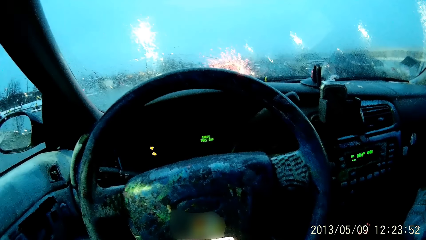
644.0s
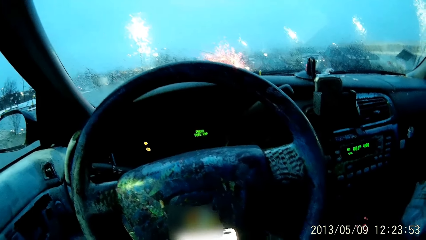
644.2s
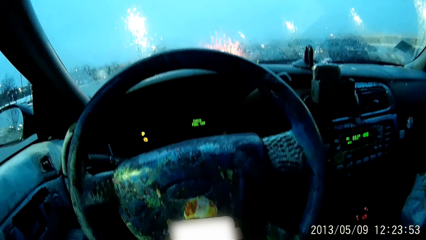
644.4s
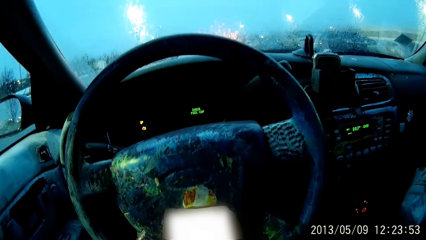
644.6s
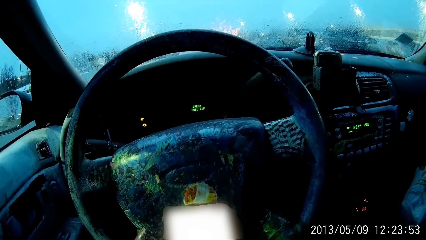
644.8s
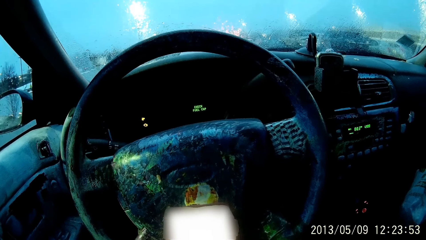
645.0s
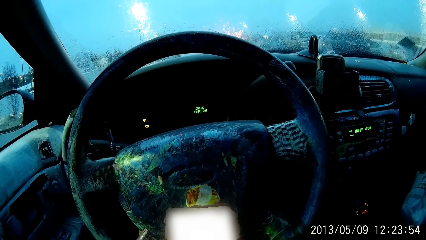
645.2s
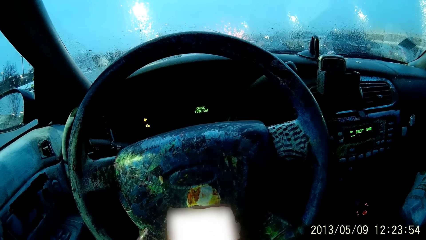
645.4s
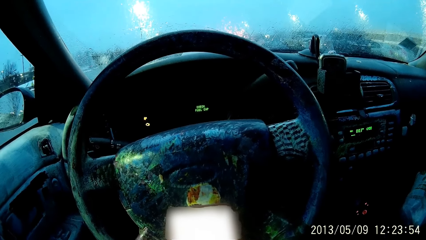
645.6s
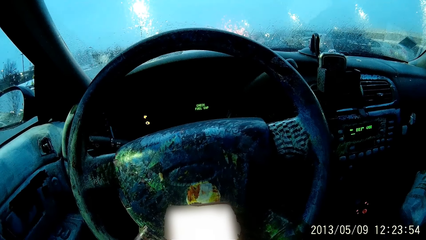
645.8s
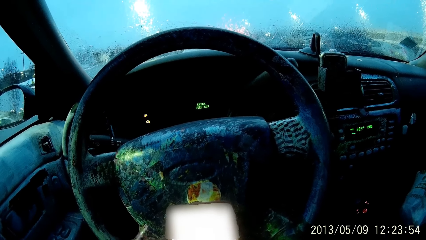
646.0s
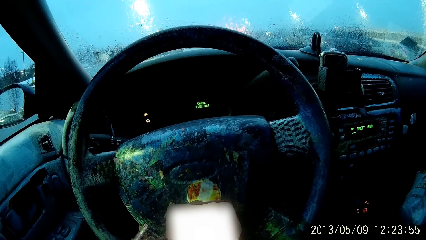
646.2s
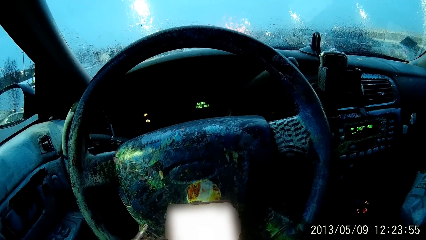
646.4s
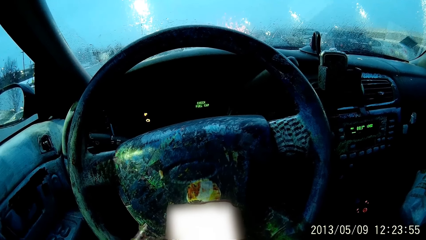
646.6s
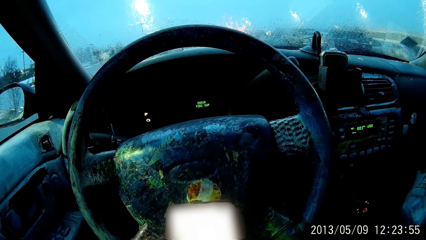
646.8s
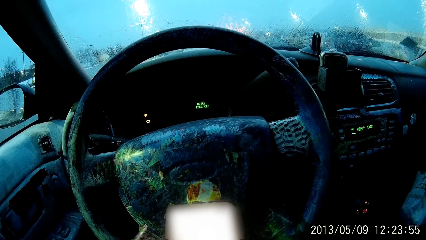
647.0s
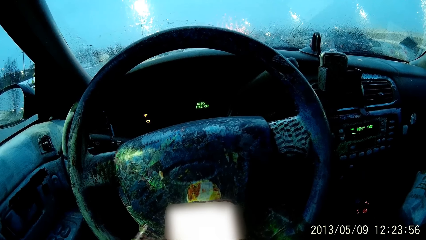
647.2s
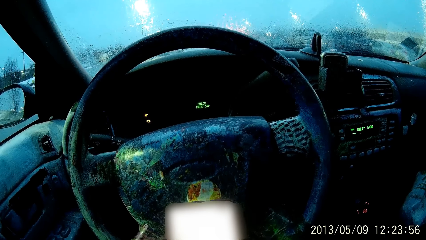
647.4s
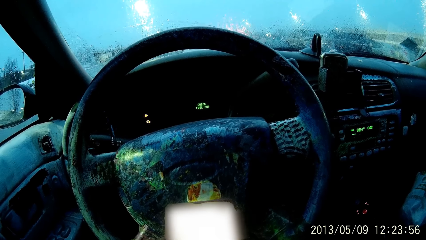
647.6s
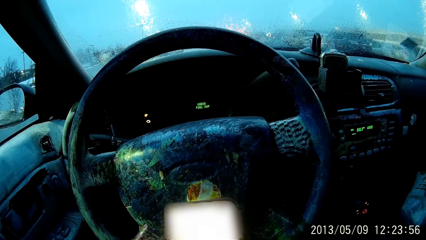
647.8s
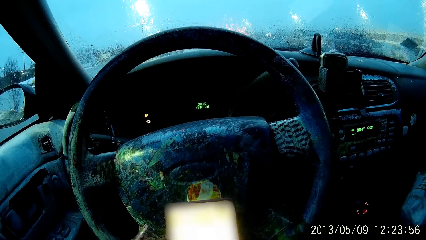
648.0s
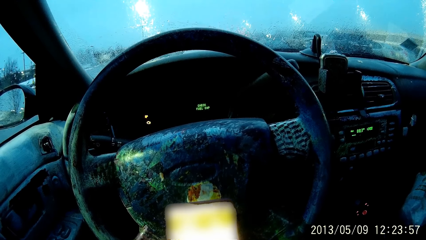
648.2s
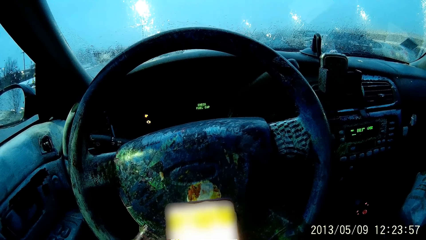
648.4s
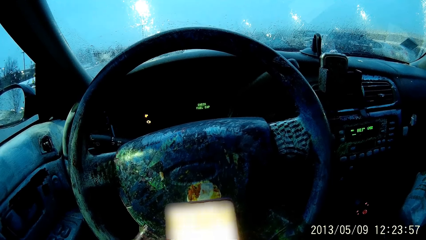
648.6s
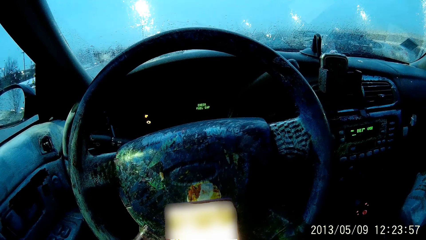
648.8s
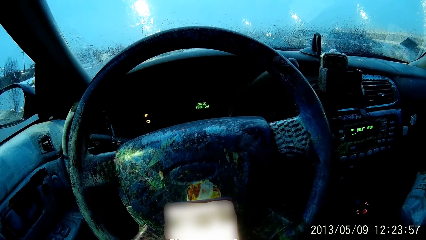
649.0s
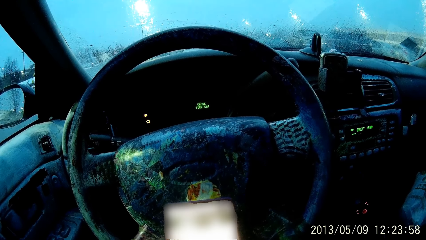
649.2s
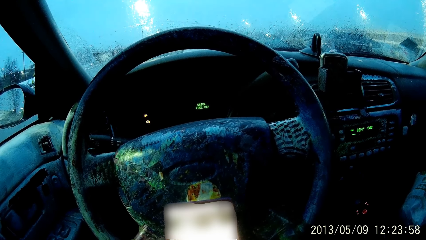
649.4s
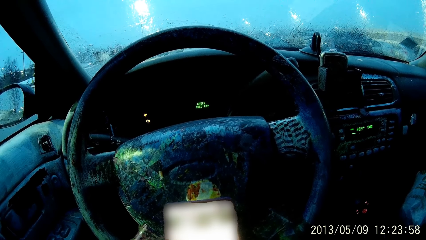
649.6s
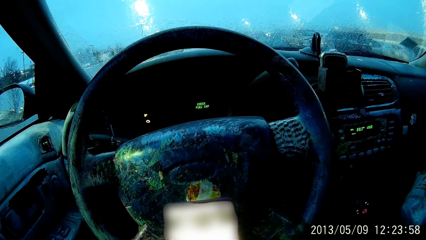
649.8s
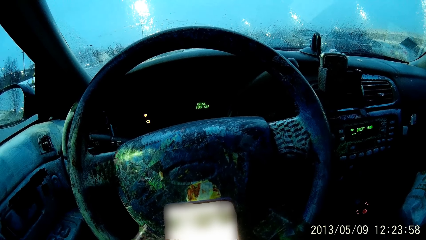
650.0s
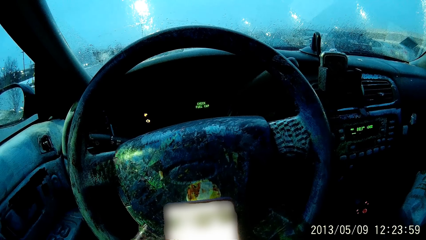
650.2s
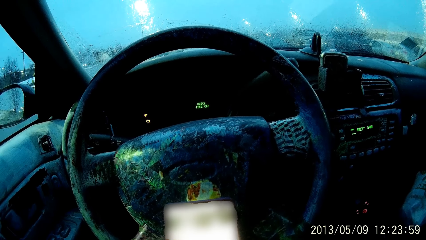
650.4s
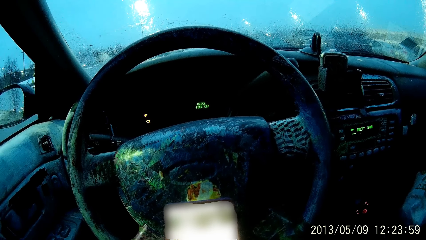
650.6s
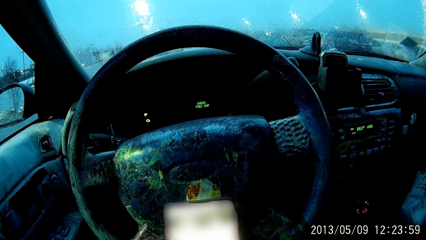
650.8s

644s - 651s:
The camera wearer moves. They look at the phone.

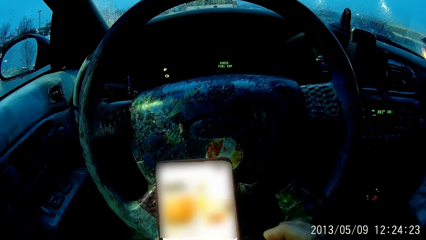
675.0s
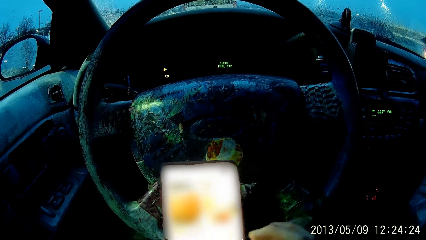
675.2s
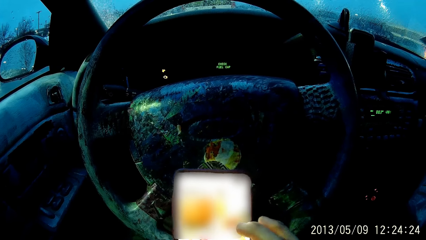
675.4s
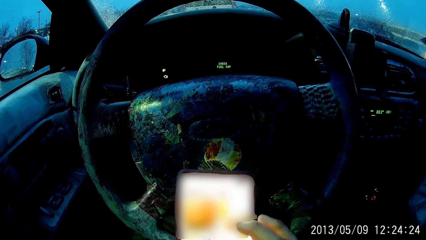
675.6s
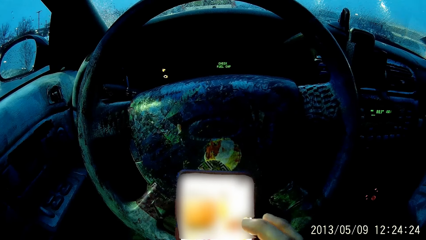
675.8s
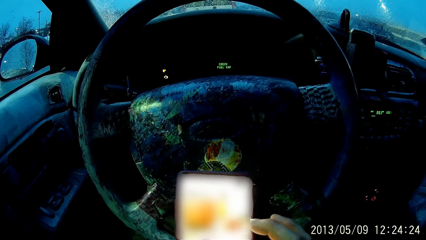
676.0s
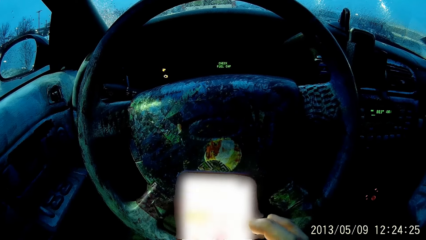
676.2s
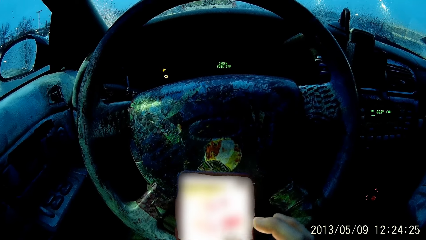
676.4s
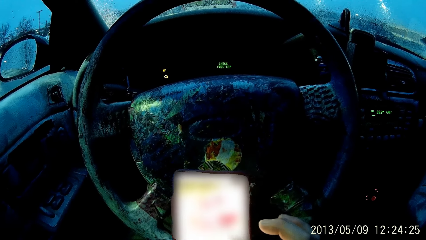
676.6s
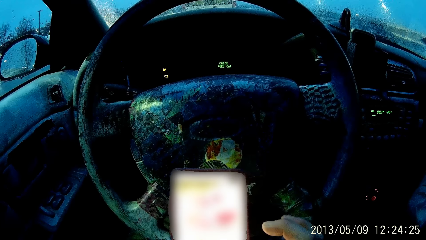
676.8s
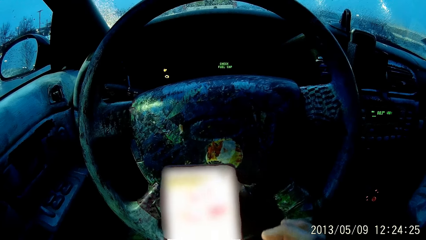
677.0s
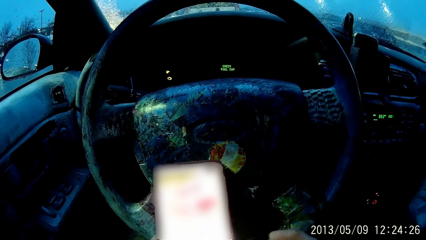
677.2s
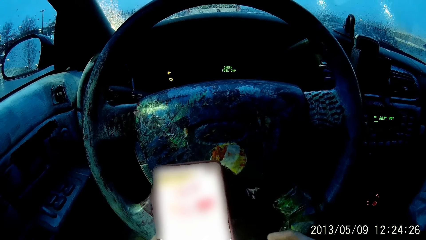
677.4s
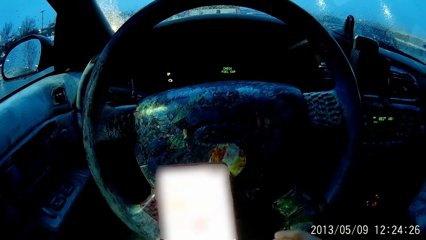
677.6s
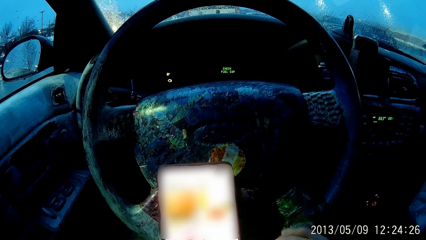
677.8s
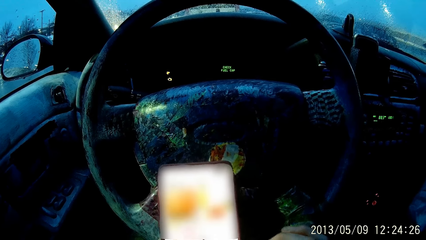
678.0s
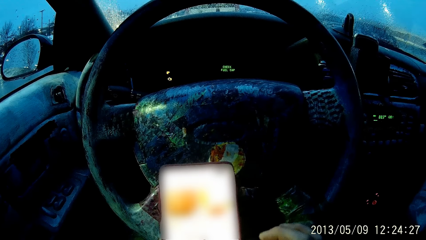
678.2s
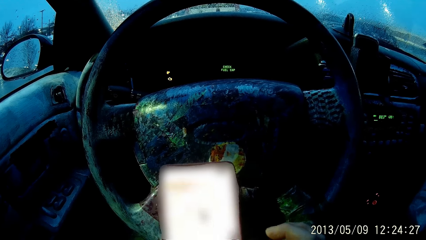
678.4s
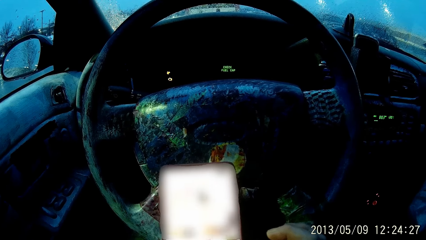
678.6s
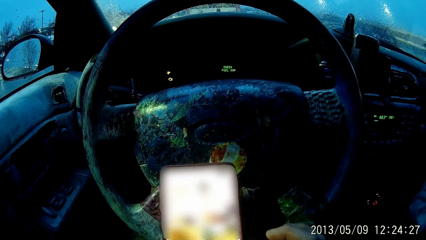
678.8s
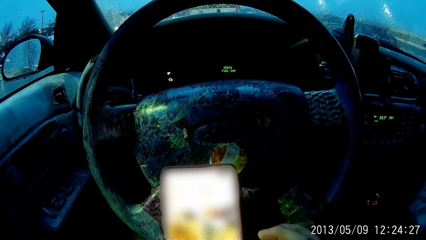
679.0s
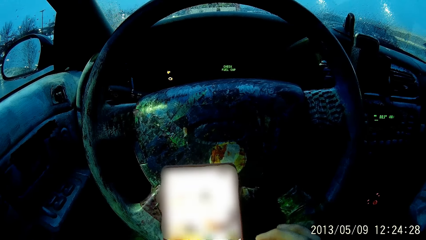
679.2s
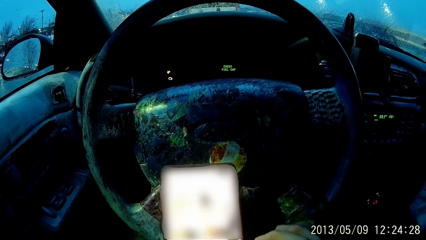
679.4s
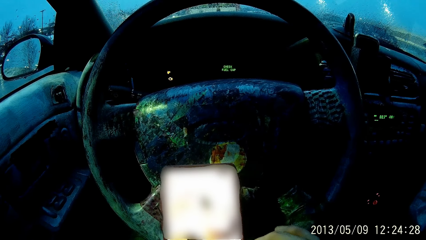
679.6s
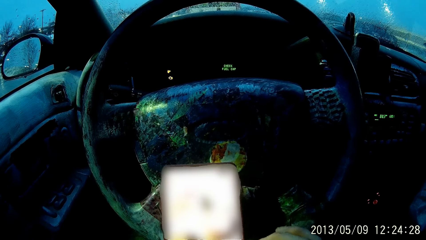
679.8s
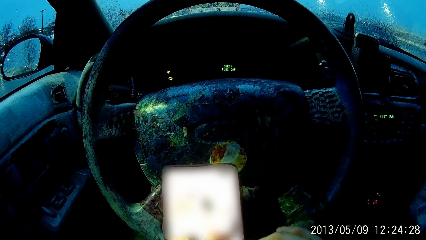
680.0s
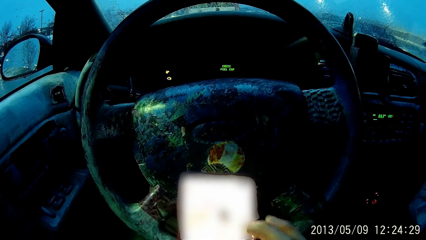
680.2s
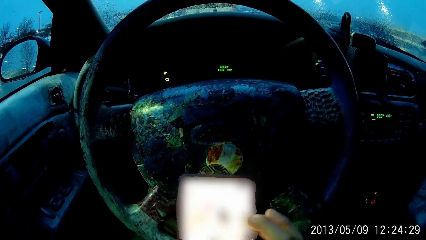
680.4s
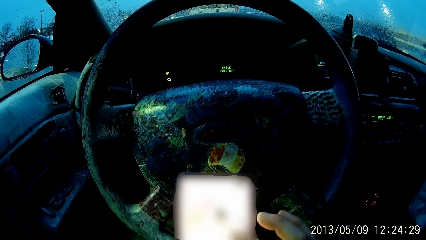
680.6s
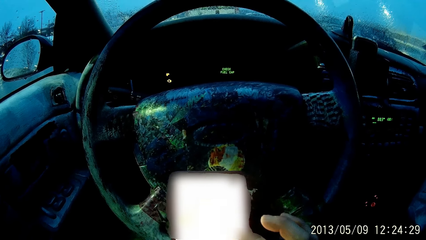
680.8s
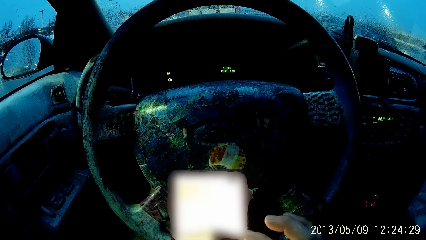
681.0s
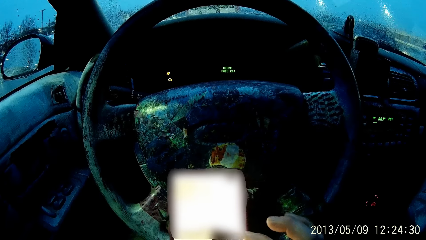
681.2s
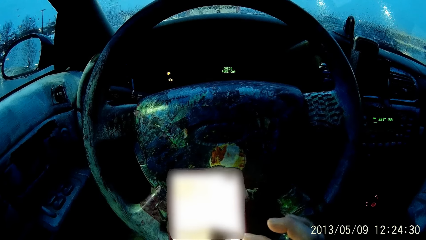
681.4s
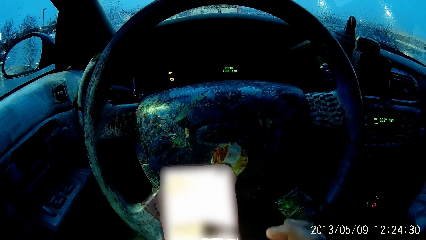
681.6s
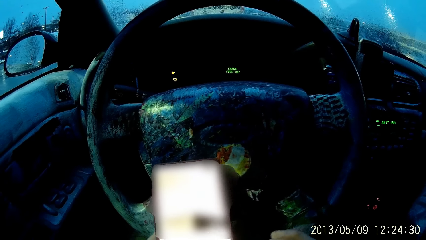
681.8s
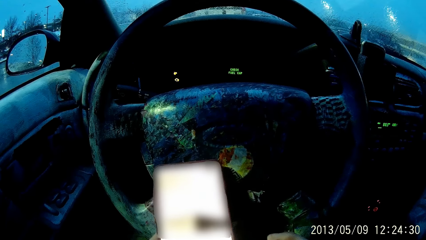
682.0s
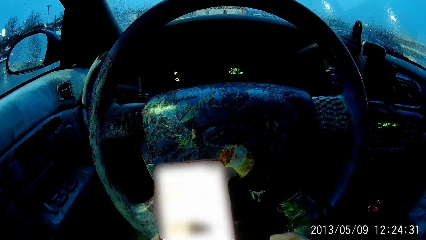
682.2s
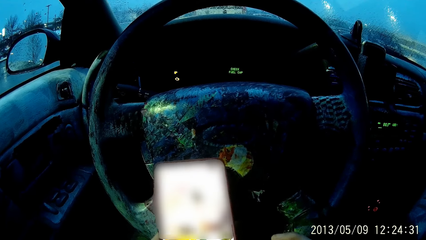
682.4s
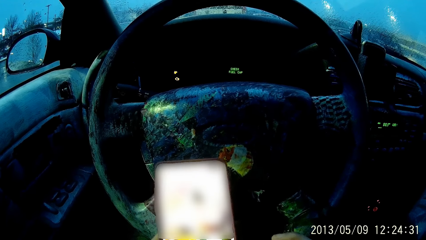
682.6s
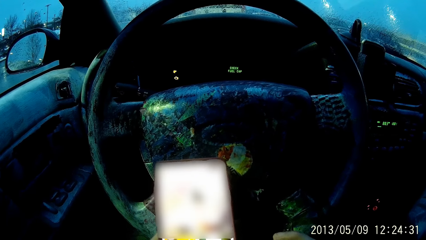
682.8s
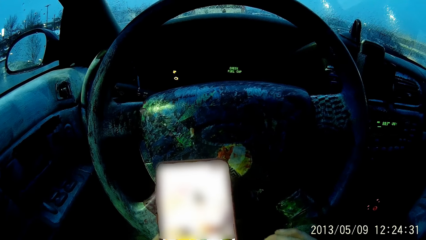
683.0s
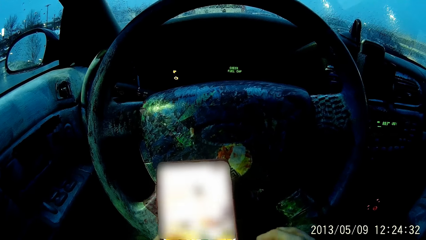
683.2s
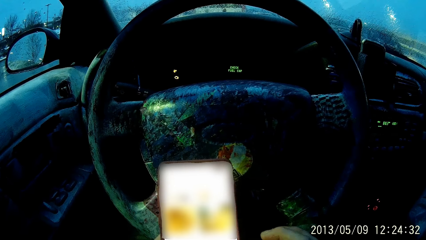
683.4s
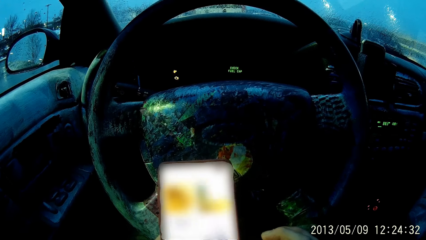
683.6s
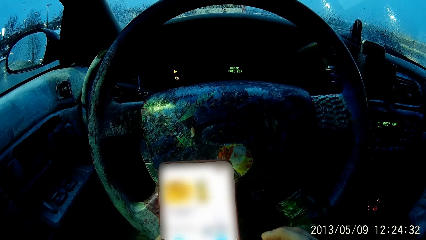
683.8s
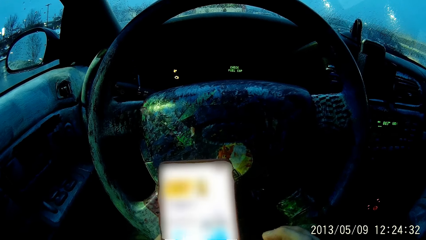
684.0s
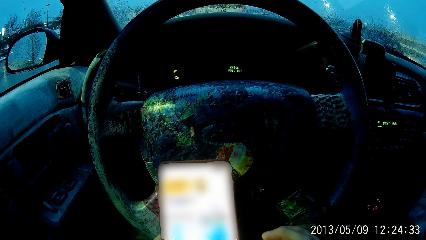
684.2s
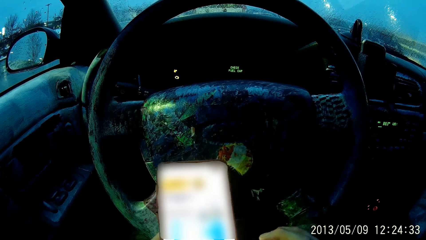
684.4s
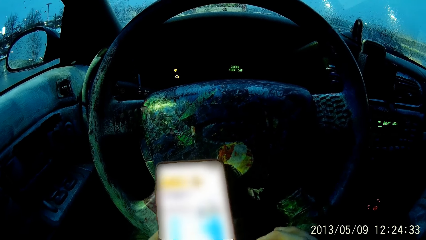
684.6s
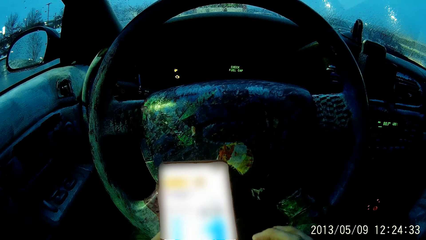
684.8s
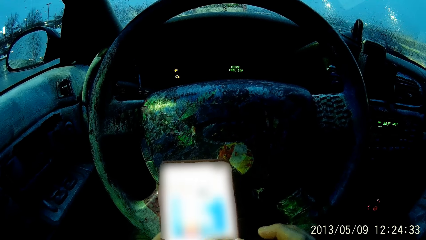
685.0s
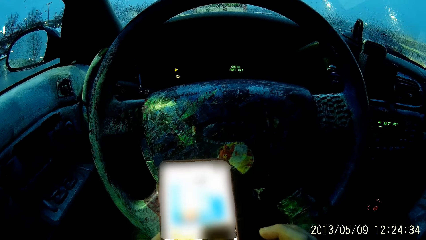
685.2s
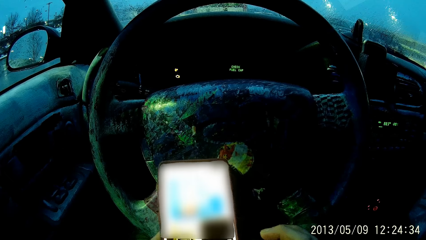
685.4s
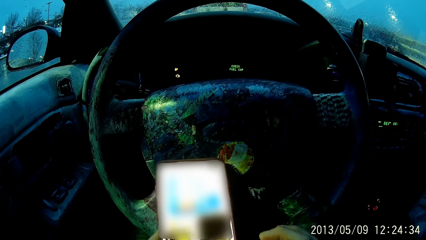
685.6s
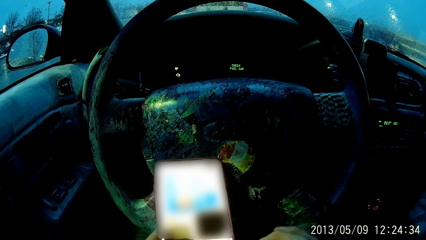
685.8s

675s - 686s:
The camera wearer taps the phone with her right finger. She scrolls the phone with her right finger. She taps the phone with her right finger. She scrolls the phone with her right finger.
